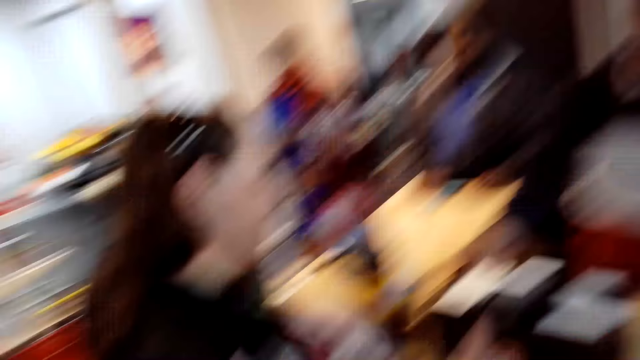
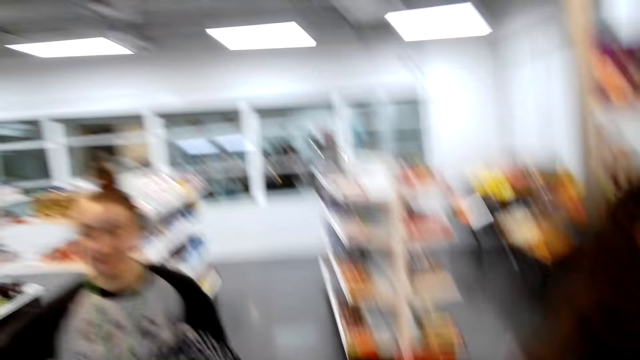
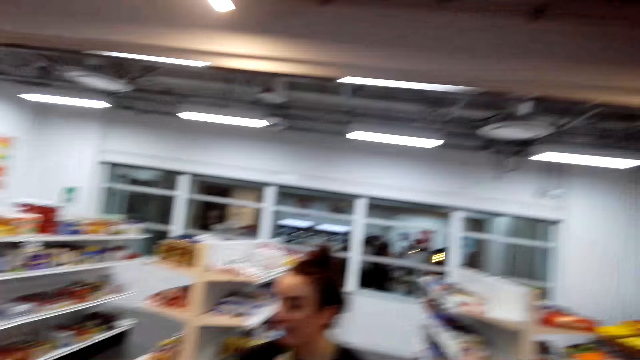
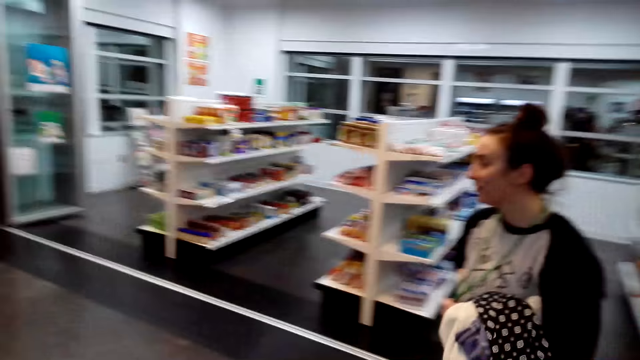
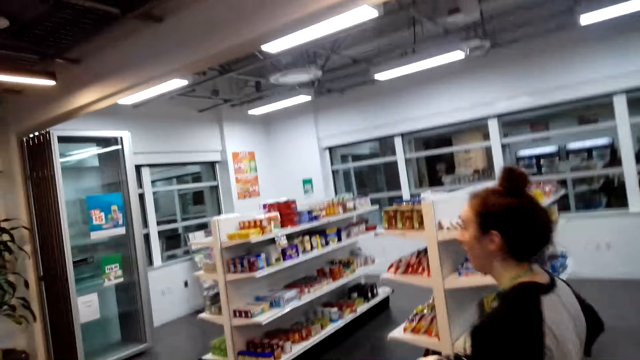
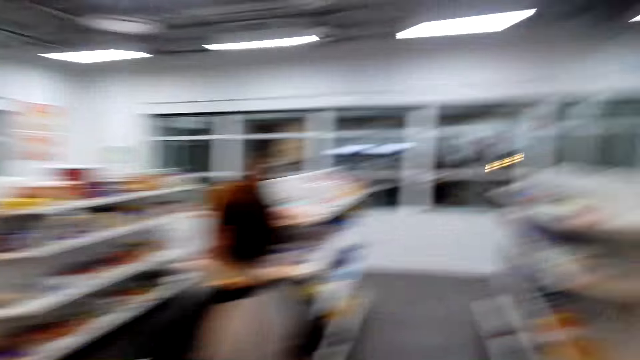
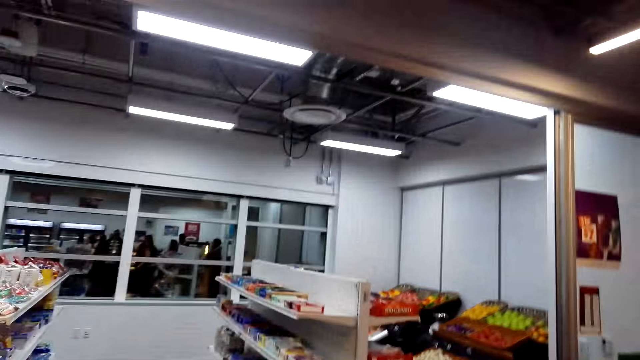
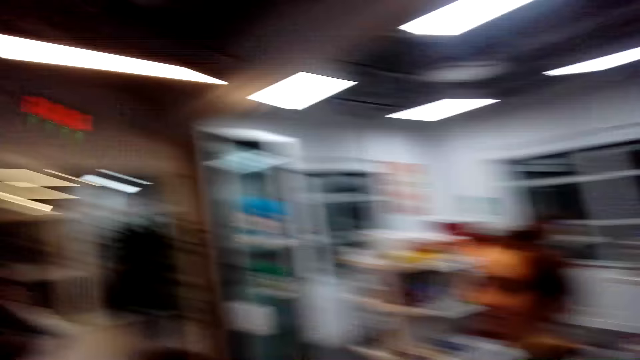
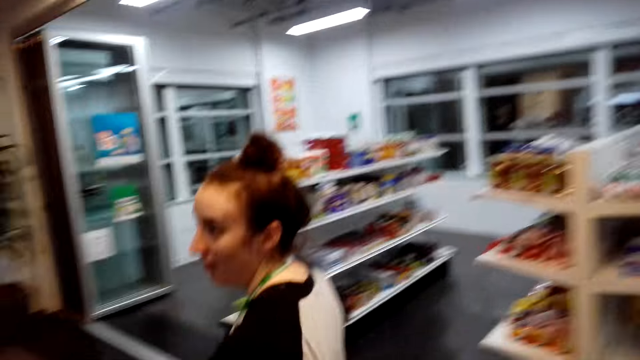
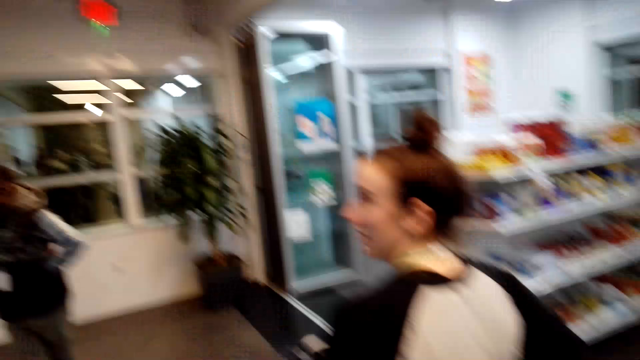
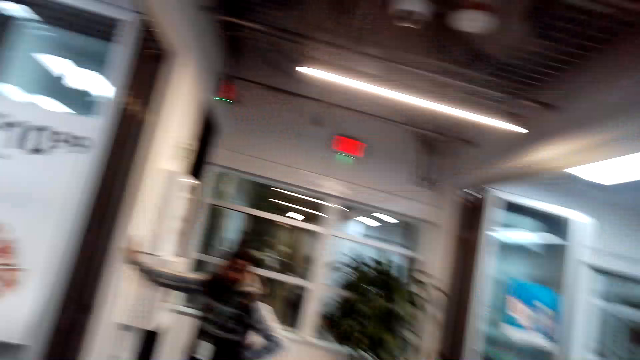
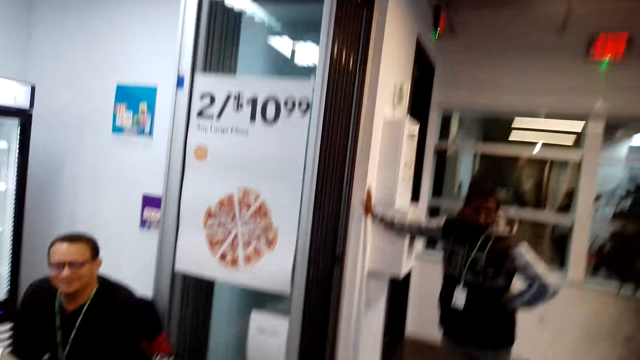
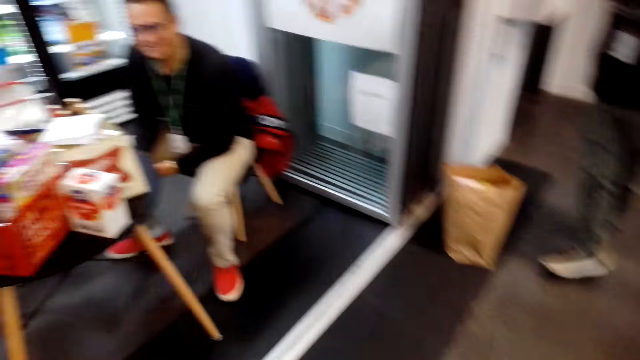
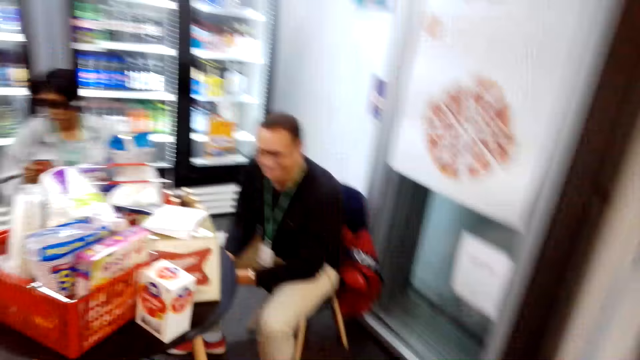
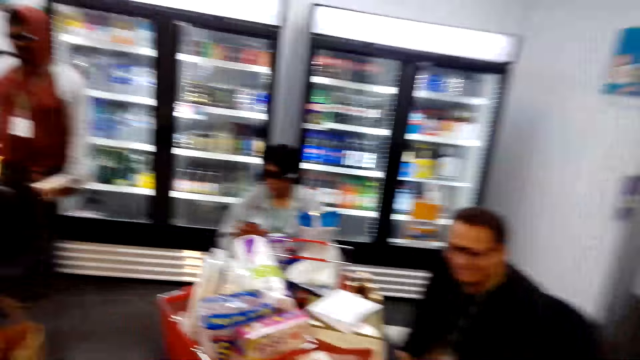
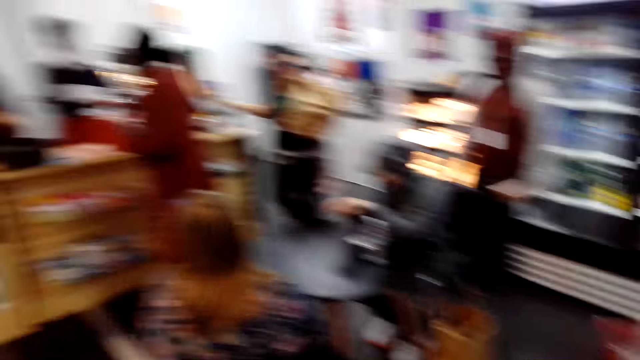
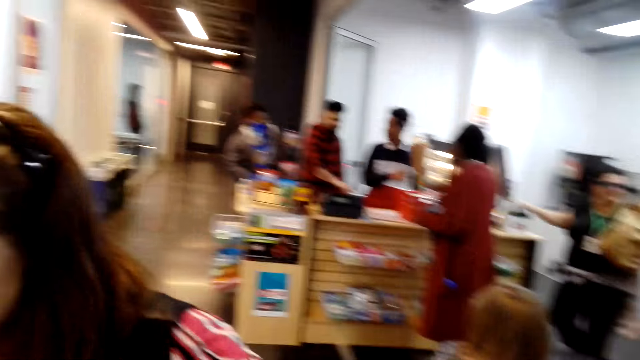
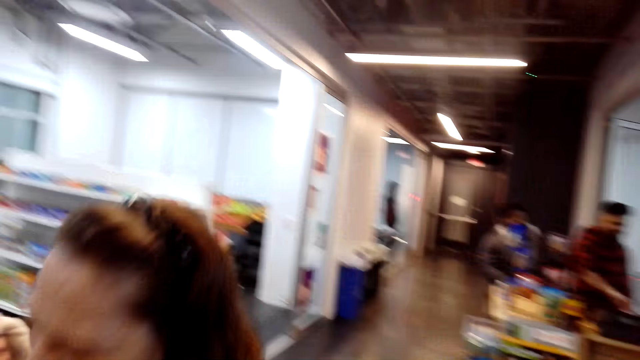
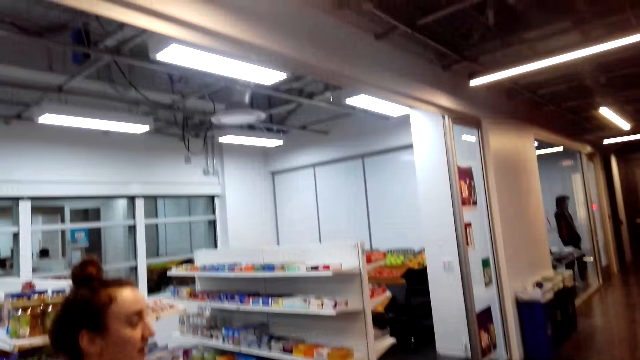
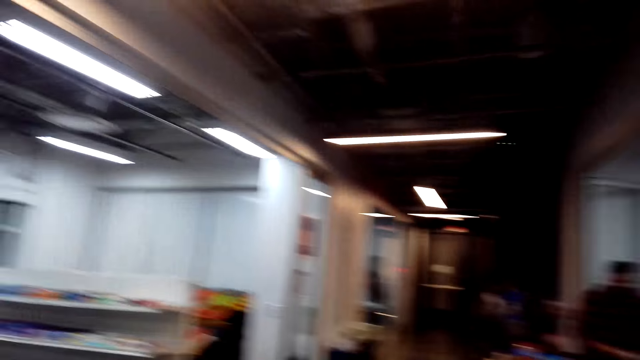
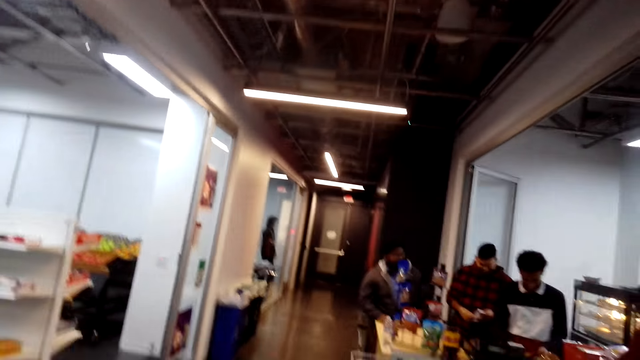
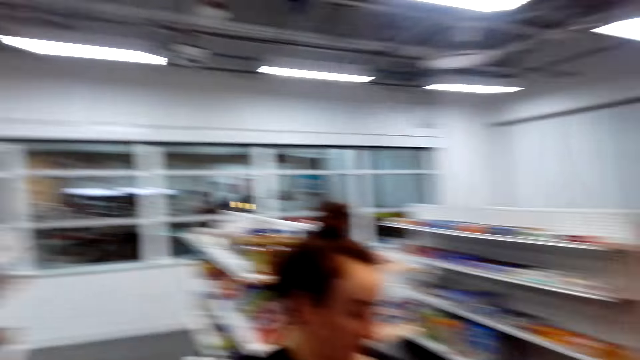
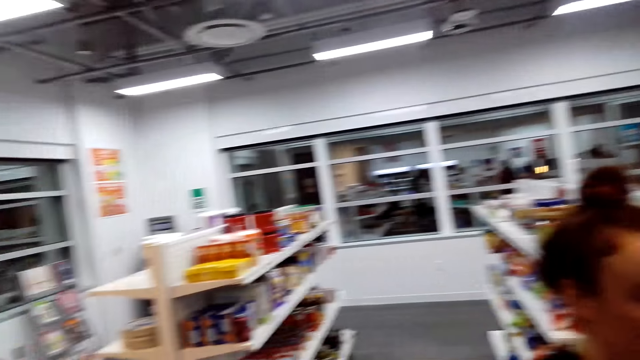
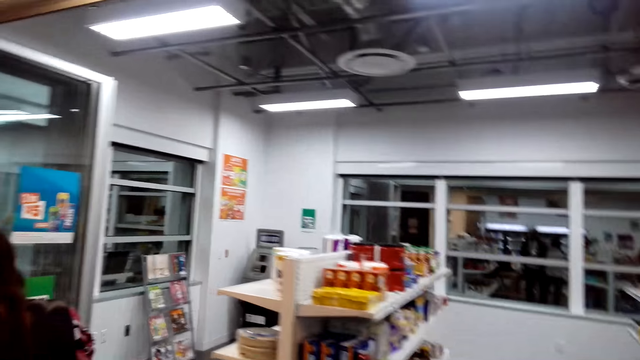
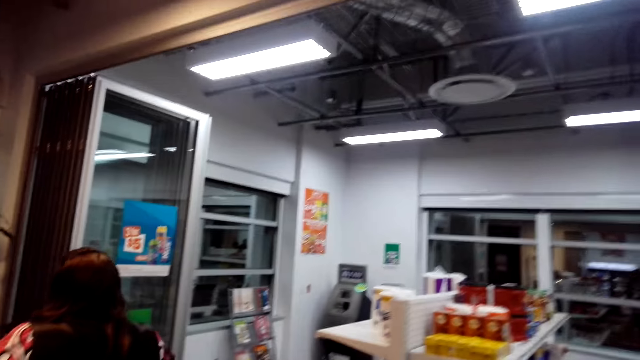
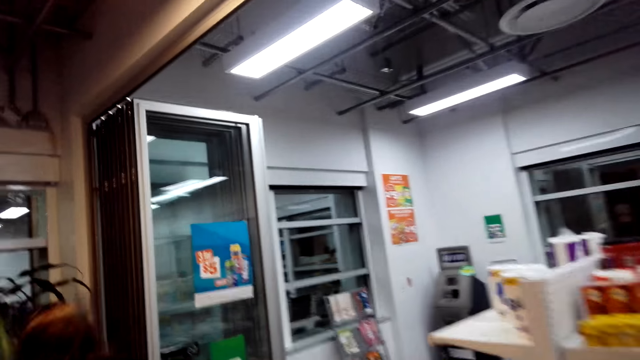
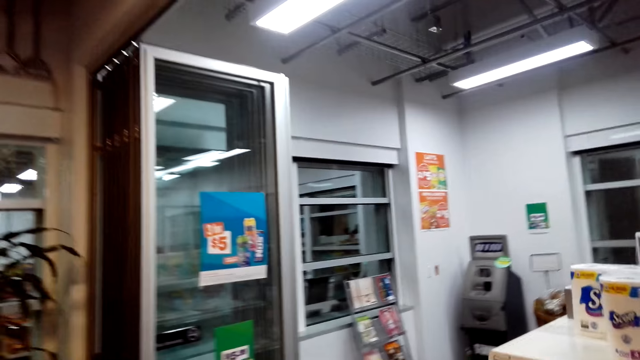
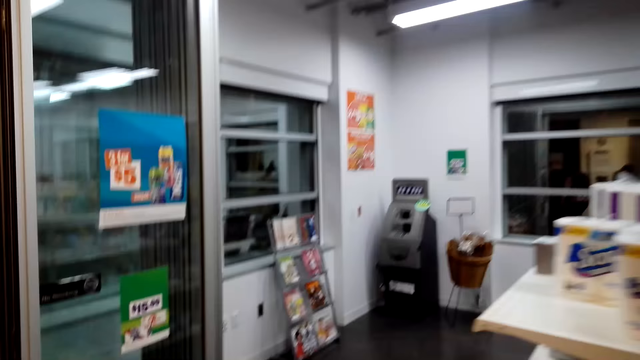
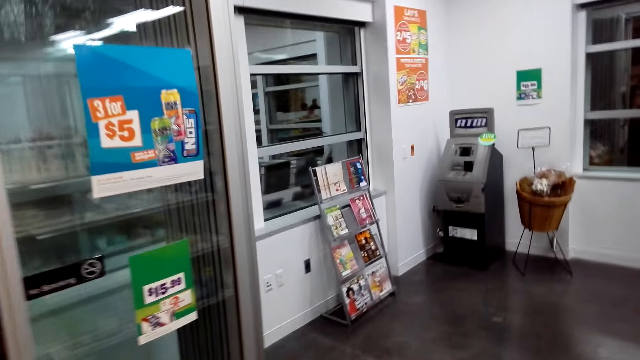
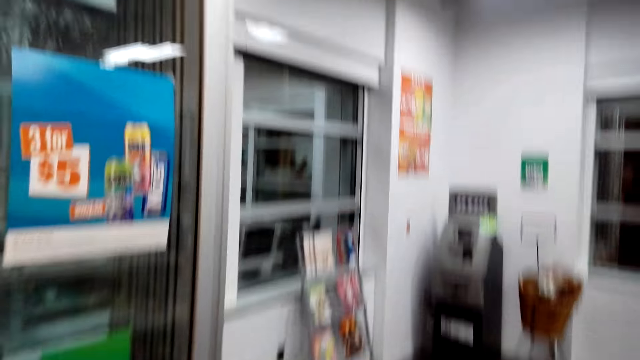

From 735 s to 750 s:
The camera wearer walks around. A woman walks around. The camera wearer walks to the magazine section.

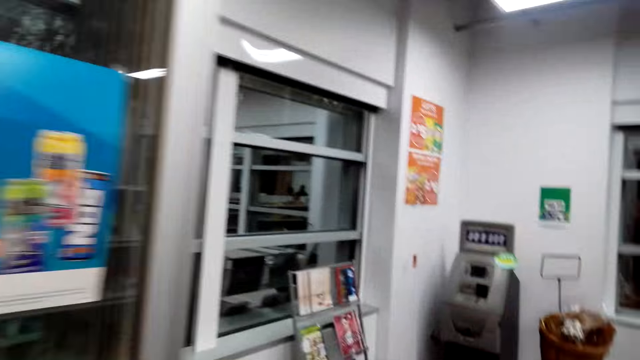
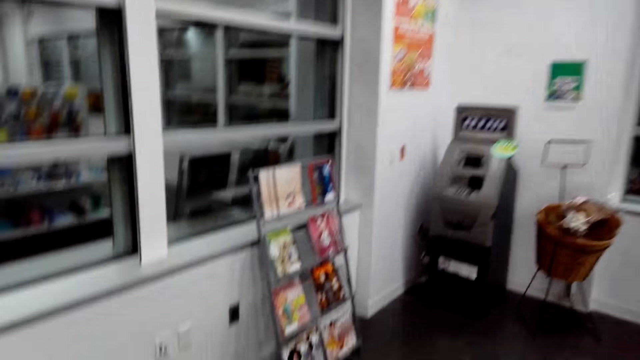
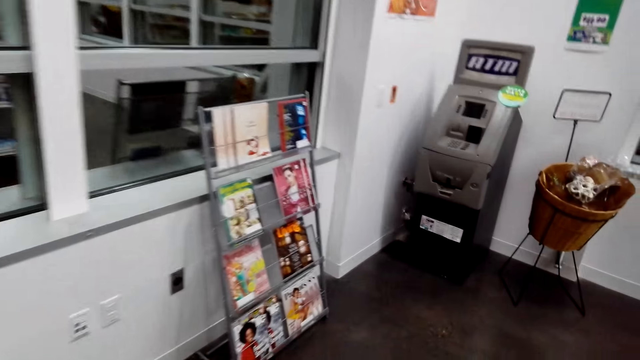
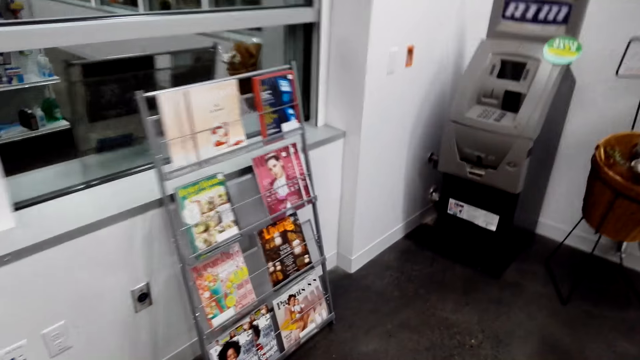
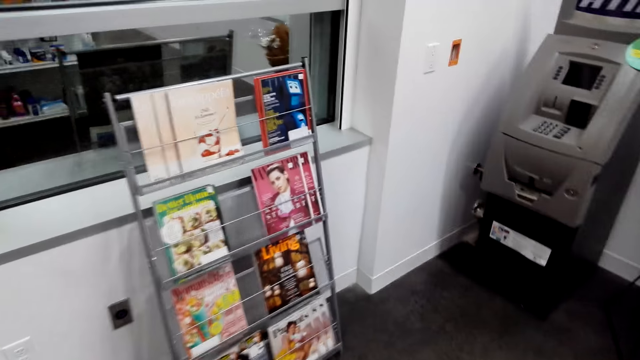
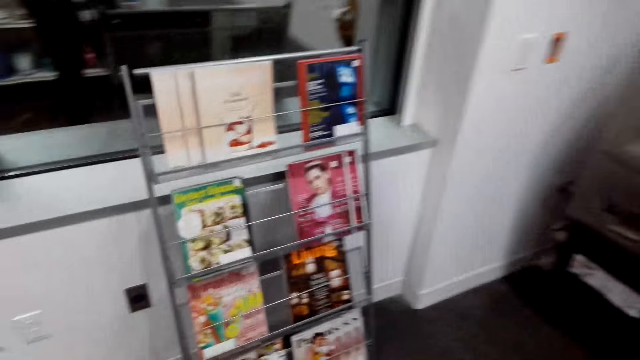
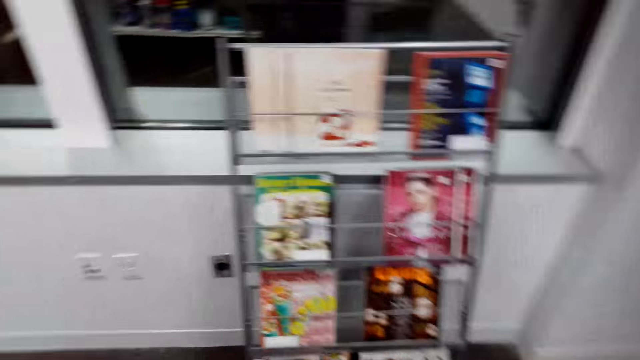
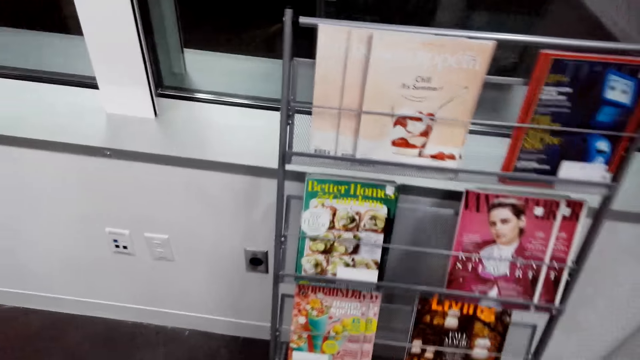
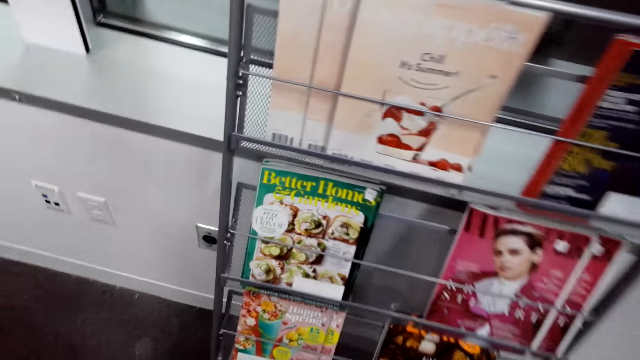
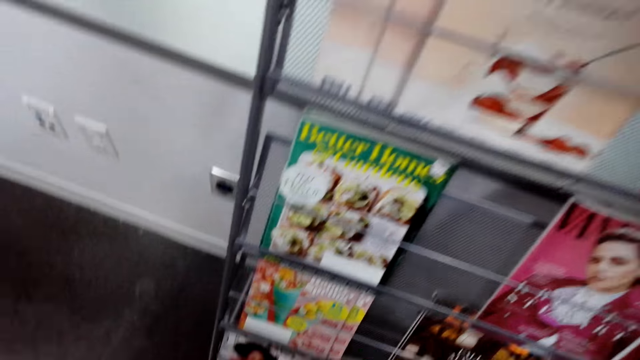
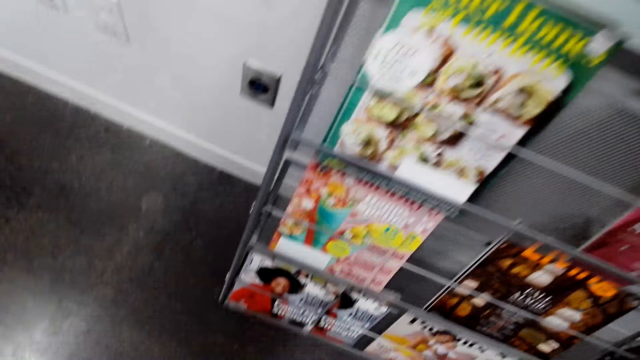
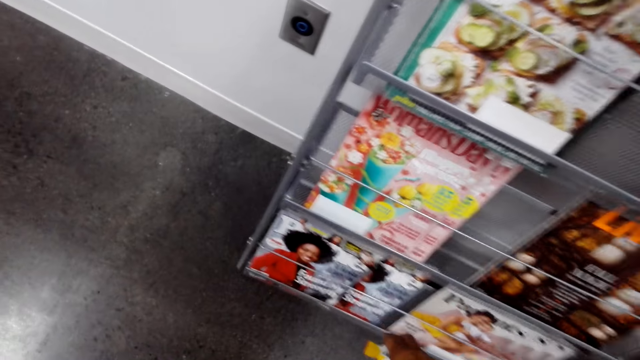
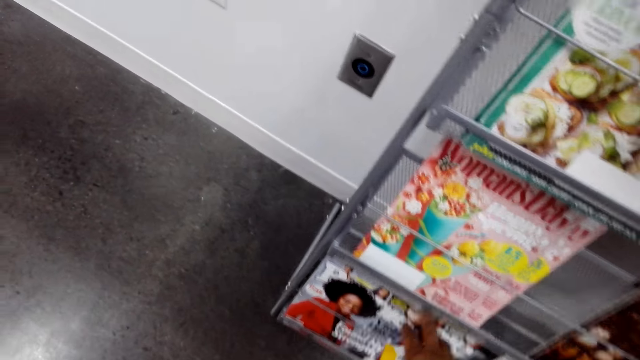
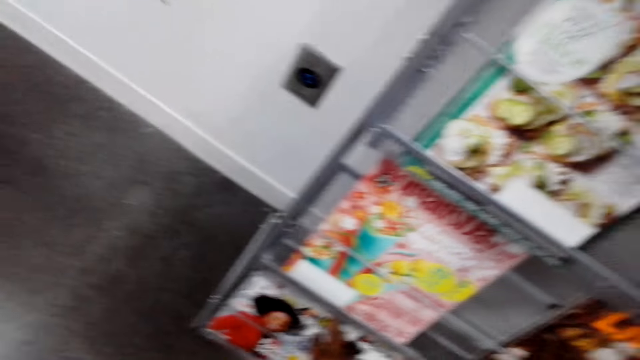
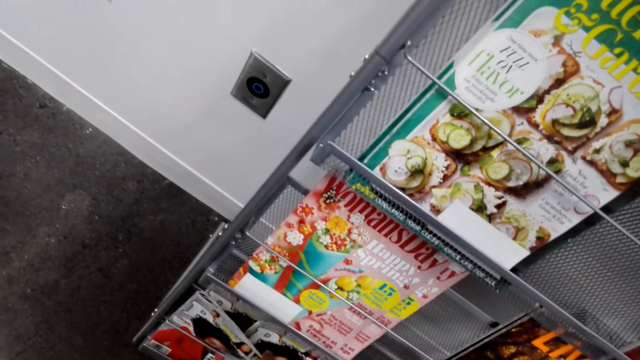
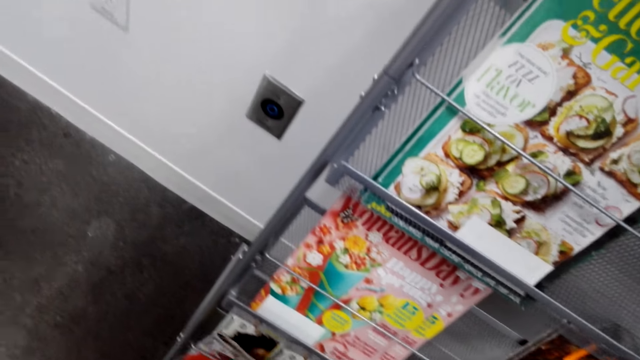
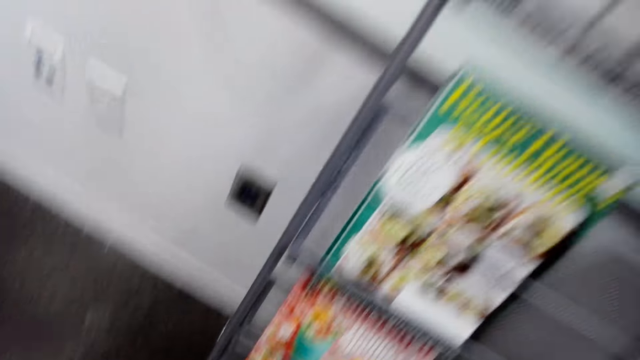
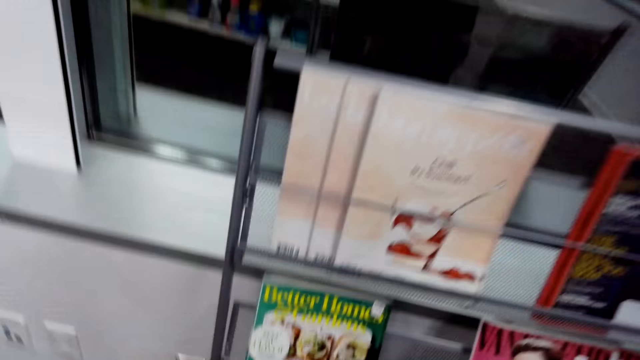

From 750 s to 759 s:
The camera wearer picks the magazine from the shelf.
